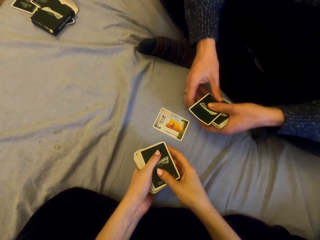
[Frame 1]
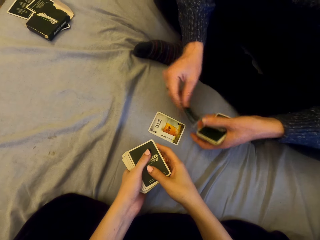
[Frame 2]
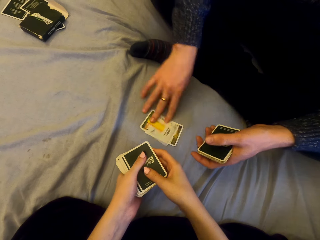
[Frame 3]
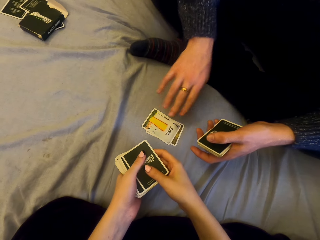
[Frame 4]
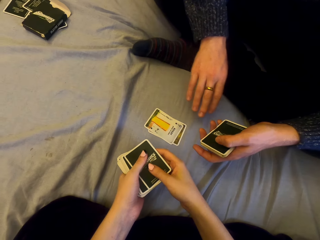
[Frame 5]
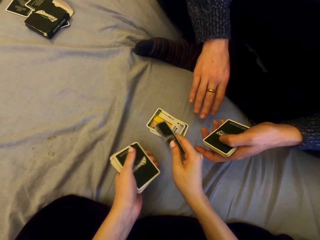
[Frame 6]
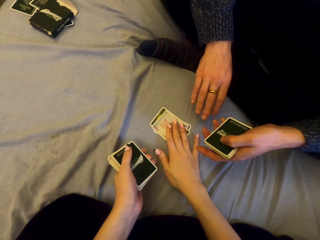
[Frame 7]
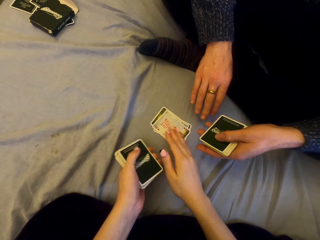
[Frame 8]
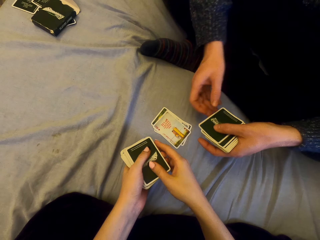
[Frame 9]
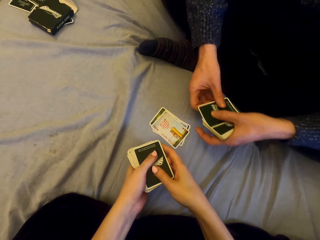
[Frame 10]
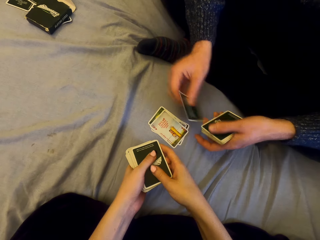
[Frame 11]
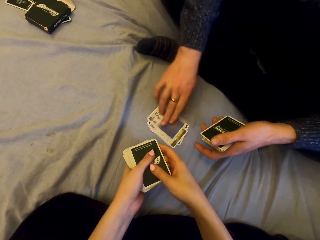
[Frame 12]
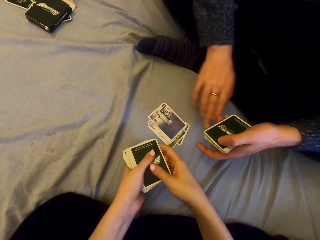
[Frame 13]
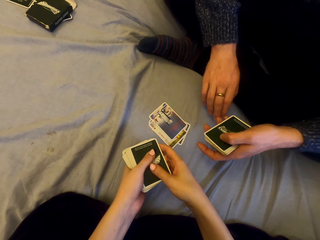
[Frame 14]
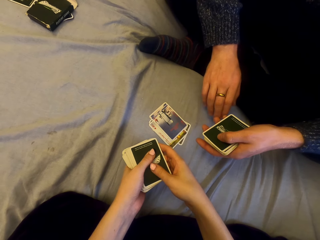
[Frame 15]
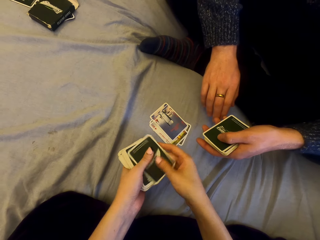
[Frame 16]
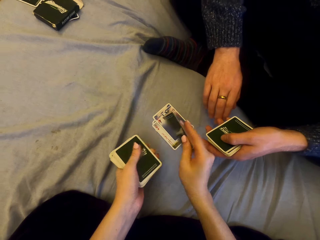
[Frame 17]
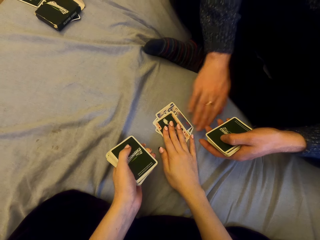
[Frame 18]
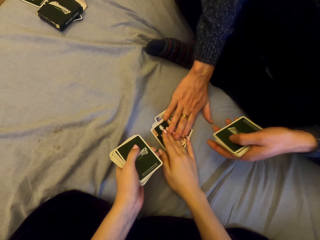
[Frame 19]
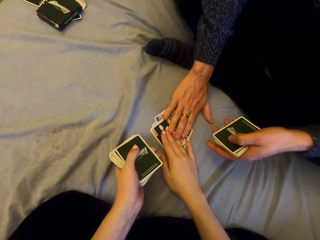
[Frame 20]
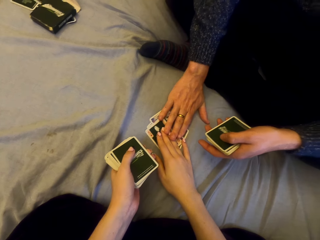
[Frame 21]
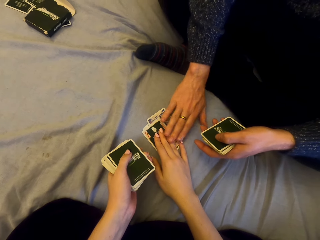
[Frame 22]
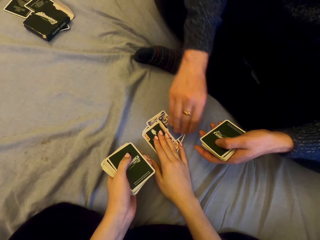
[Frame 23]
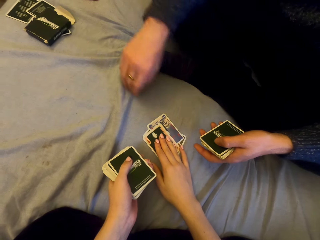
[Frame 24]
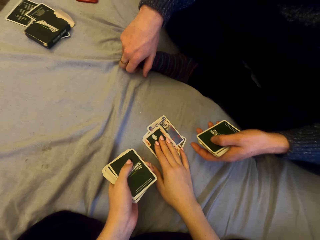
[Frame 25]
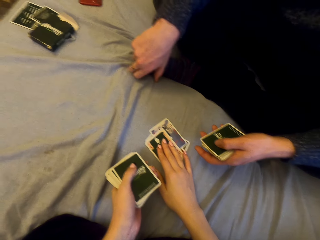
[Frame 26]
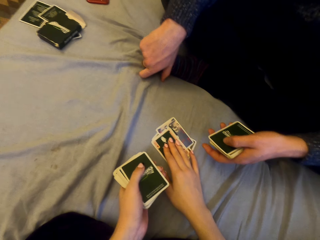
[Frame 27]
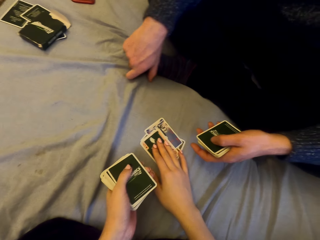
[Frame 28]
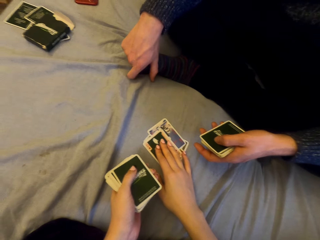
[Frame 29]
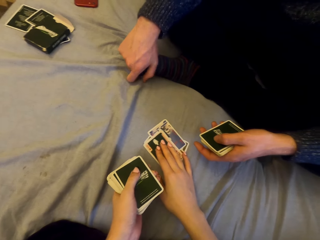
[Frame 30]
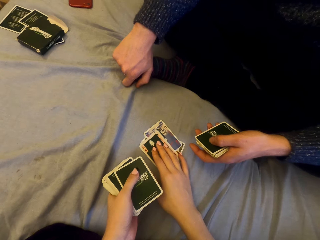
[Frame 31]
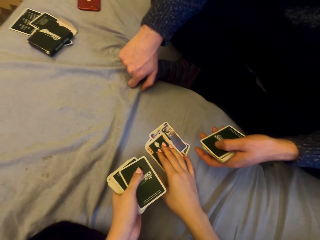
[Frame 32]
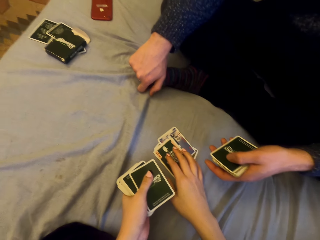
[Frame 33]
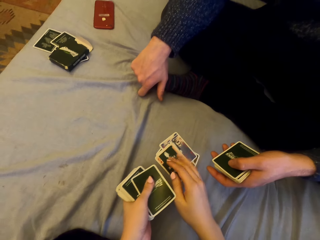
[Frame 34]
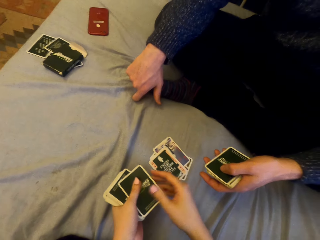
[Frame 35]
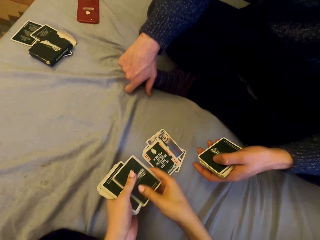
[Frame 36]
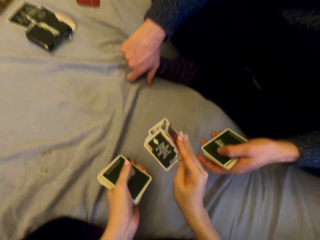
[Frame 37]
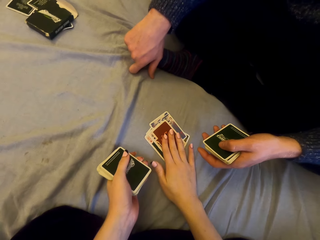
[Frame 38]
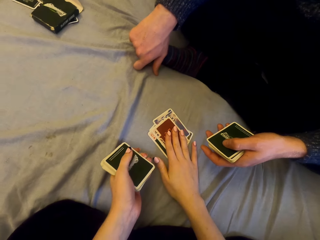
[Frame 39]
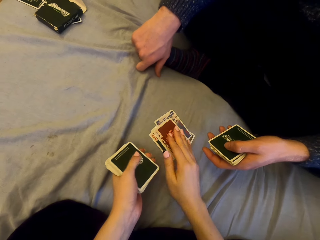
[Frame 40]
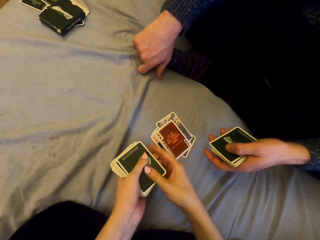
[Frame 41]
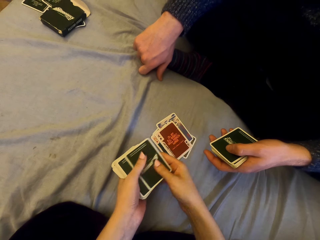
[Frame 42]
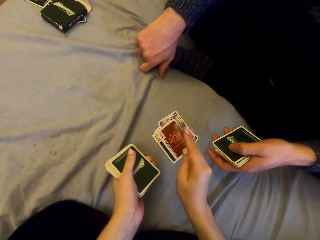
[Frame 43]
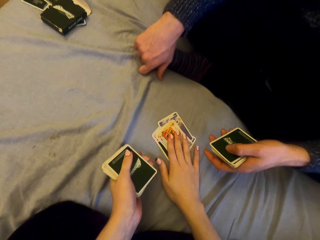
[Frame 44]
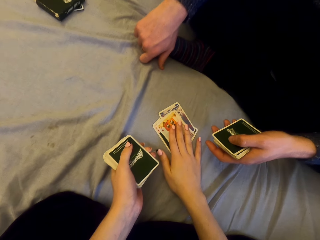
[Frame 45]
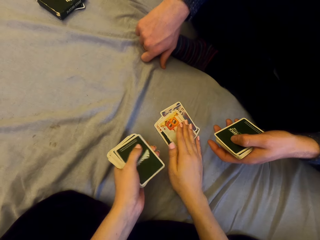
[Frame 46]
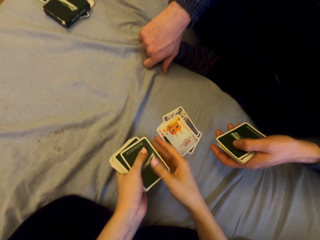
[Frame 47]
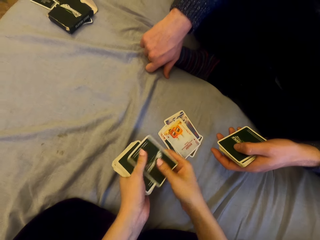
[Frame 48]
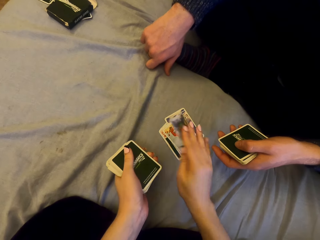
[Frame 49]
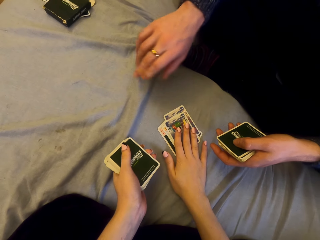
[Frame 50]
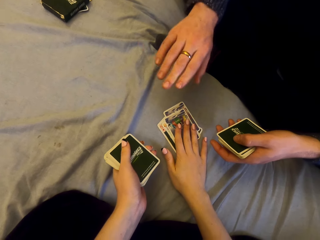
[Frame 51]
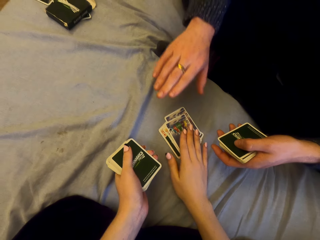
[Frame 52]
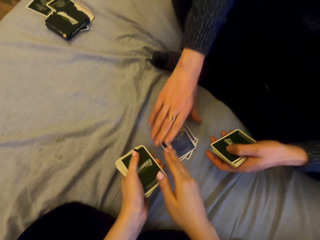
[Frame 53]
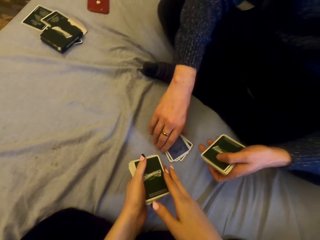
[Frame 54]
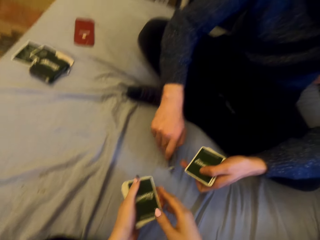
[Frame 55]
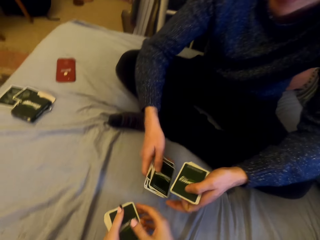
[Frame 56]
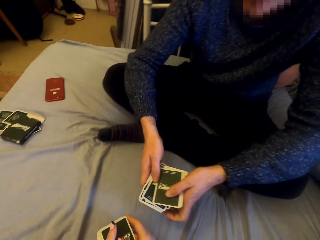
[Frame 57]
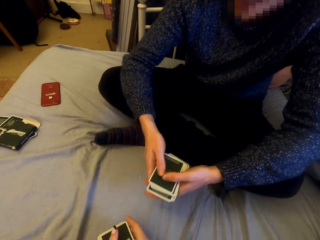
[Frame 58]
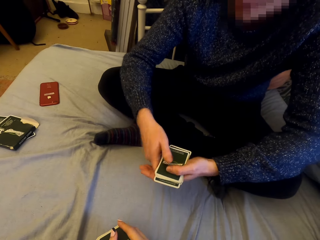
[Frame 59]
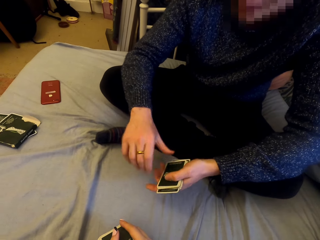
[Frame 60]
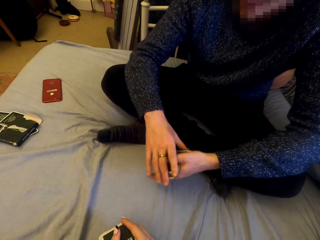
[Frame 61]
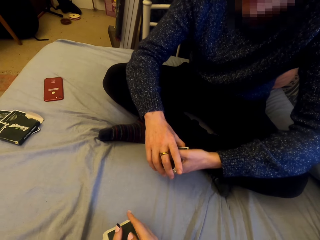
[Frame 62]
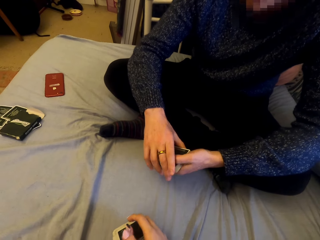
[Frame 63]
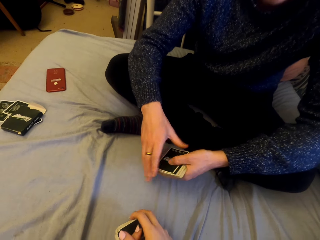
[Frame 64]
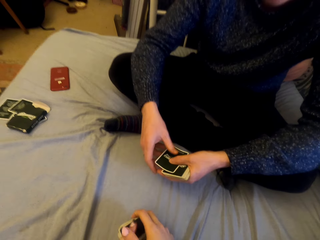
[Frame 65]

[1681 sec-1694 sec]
A man puts the card on the sheet. The camera wearer puts the card on the sheet. The man puts the card on the sheet. The camera wearer puts the card on the sheet. The man touches the cards. The camera wearer talks with the man. They put the card on the sheet. They put the card on the sheet repeatedly. The man picks the cards.

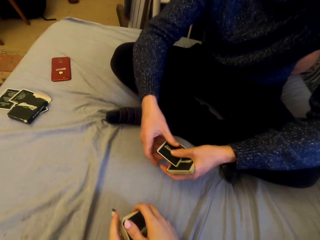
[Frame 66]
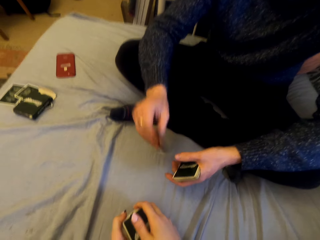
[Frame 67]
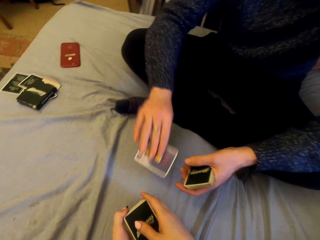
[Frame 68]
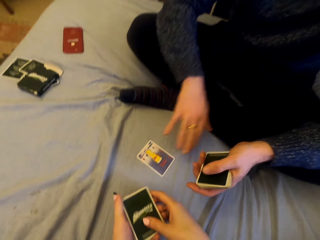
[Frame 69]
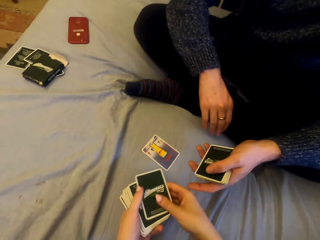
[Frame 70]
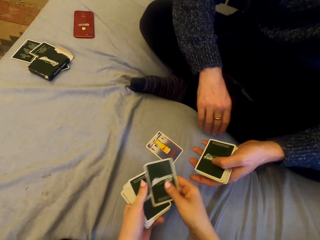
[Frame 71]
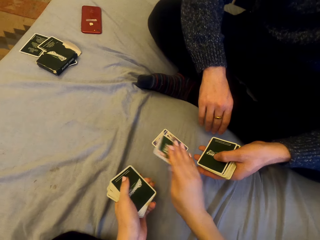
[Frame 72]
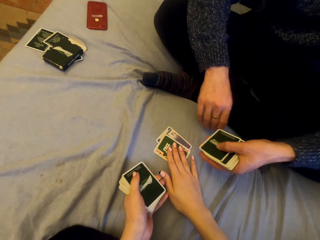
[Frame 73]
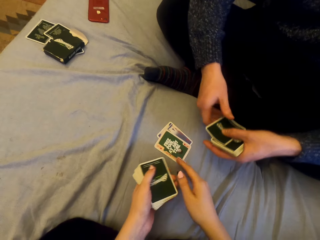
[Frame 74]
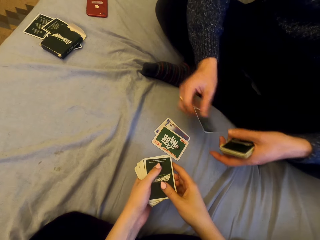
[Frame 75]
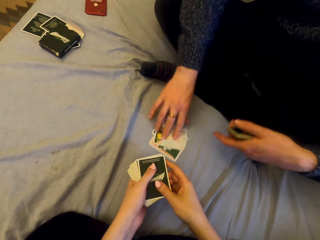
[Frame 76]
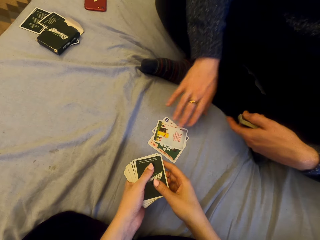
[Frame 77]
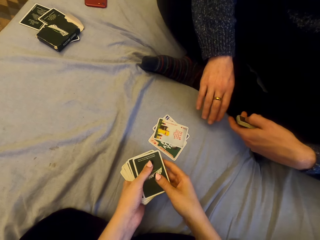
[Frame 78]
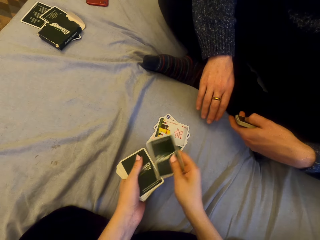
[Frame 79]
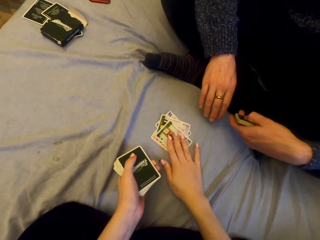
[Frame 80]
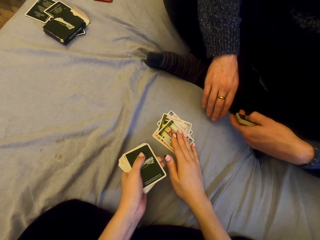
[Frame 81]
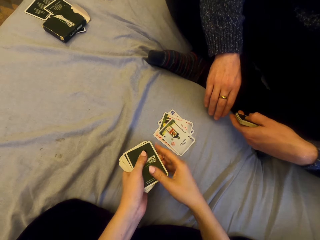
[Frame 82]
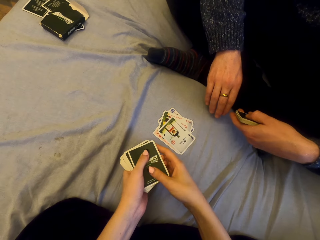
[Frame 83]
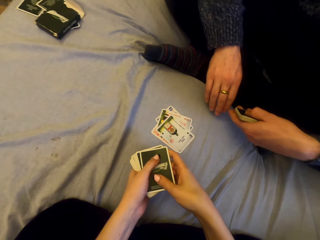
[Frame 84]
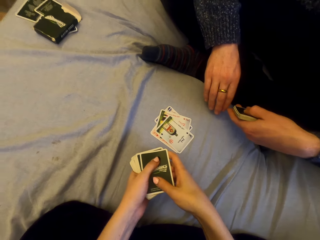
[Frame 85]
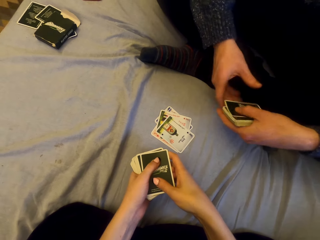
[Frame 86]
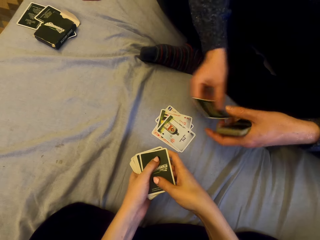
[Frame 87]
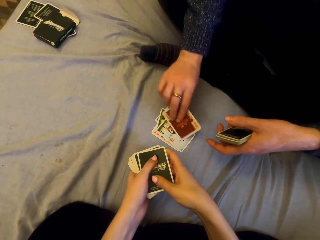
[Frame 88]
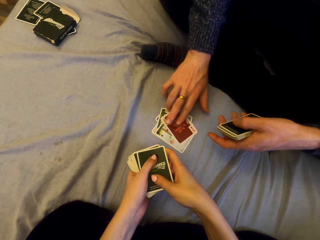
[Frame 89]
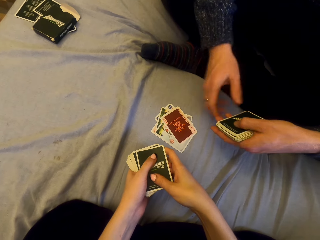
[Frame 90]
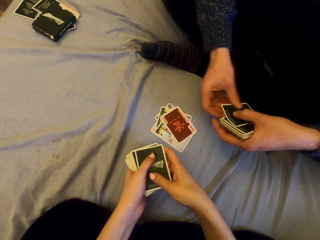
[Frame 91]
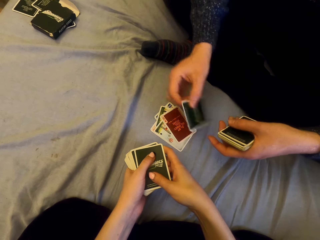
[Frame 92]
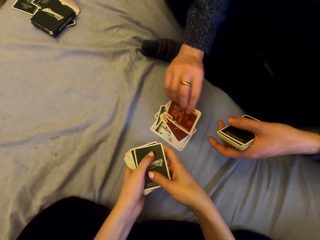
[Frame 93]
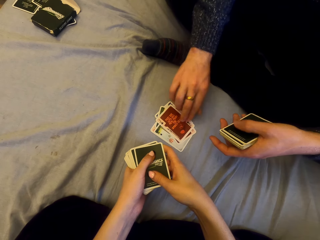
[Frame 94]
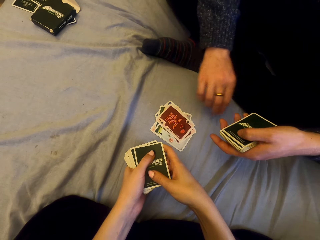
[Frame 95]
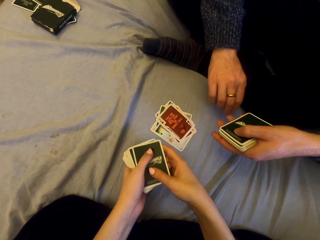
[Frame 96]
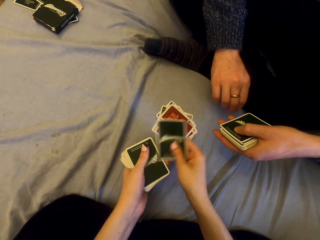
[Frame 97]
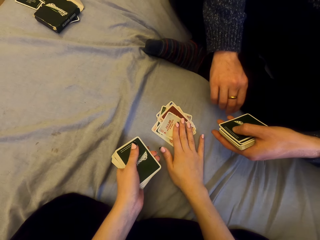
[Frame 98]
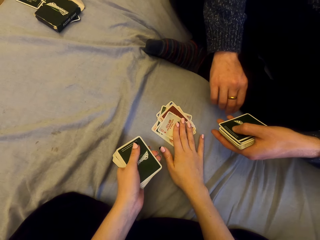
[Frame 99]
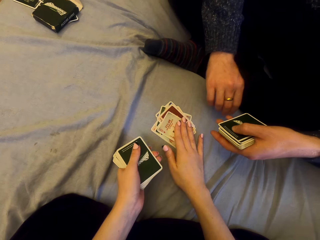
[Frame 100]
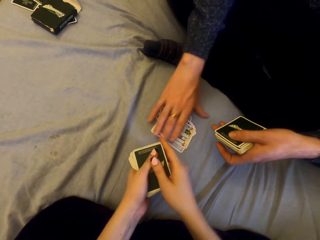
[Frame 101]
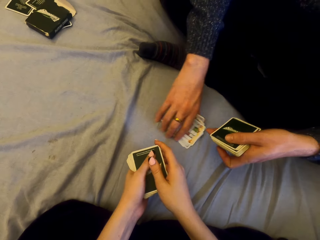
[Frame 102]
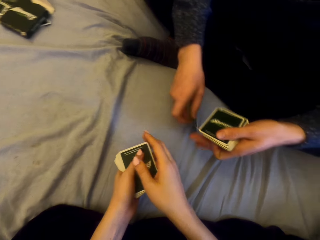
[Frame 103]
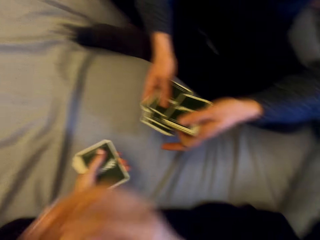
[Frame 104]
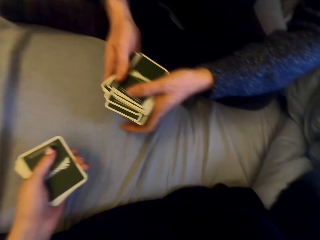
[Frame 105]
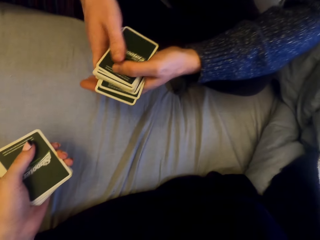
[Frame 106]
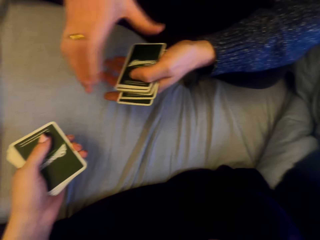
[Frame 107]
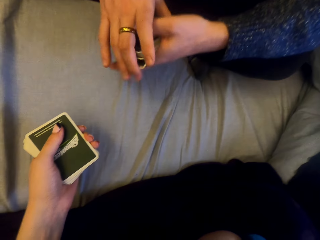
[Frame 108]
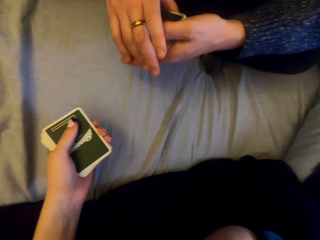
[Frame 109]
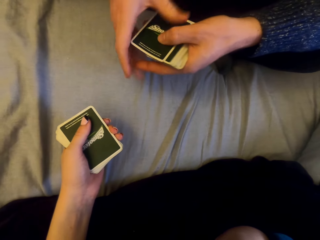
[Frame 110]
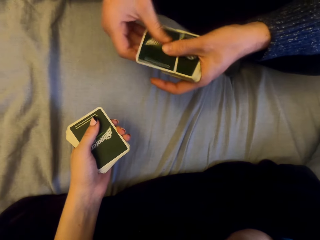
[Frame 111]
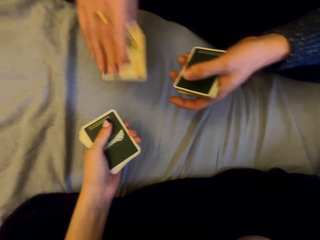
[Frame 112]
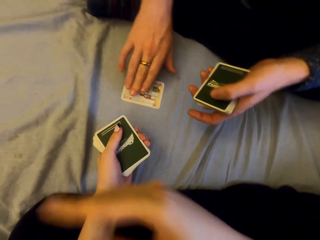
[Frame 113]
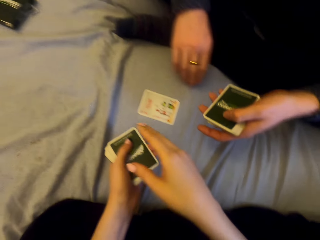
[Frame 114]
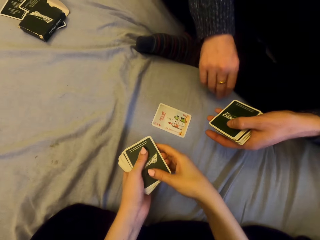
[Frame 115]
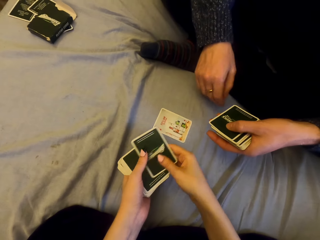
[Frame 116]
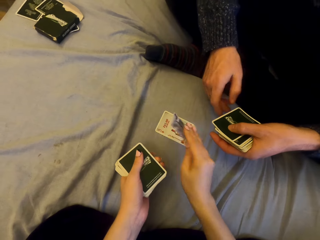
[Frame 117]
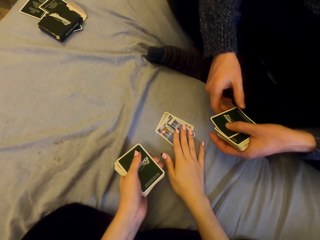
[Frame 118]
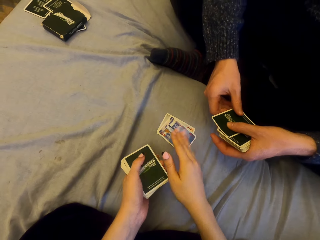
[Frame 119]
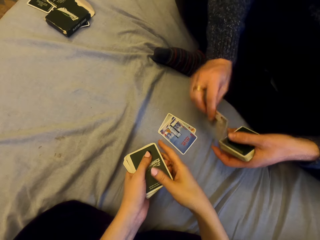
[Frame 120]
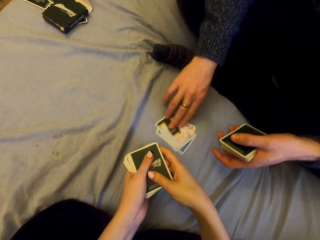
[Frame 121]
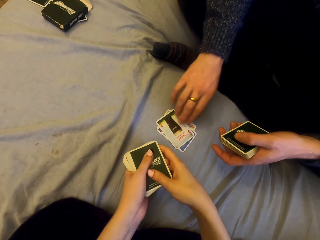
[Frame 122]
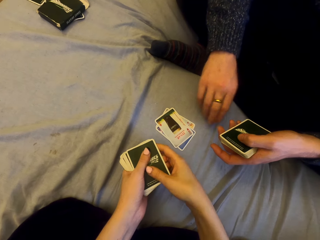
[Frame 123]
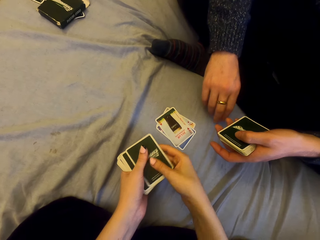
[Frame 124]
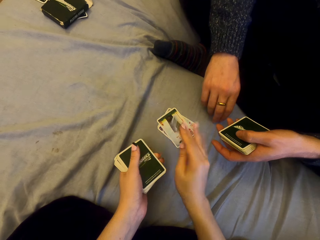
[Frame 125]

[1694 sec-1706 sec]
A man plays cards with the camera wearer and puts the card on the sheet. The camera wearer puts the card on the sheet. The man puts the card on the sheet. The camera wearer puts the card on the sheet. The man puts the card on the sheet. He puts the card on the sheet again. The camera wearer puts the card on the sheet. The man picks the cards. He plays cards with the camera wearer and puts the card on the sheet. The camera wearer talks and puts the card on the sheet.
